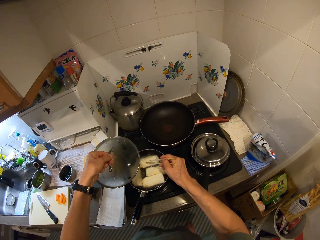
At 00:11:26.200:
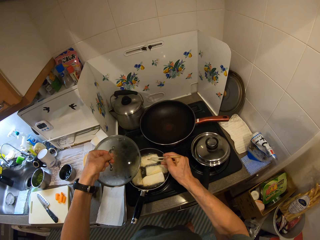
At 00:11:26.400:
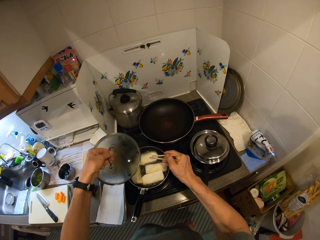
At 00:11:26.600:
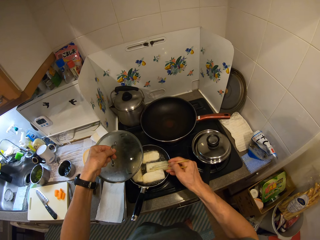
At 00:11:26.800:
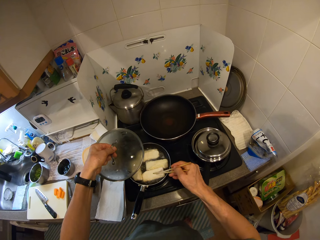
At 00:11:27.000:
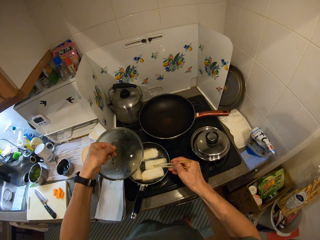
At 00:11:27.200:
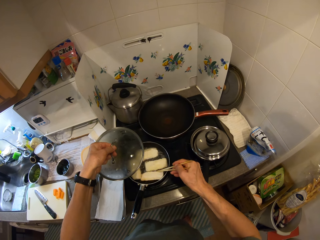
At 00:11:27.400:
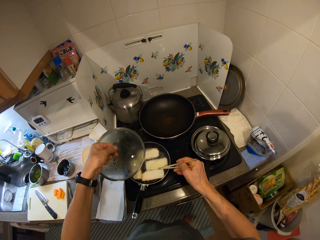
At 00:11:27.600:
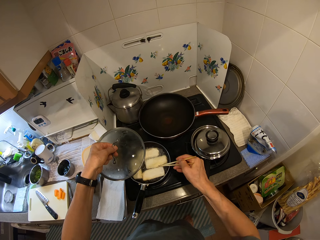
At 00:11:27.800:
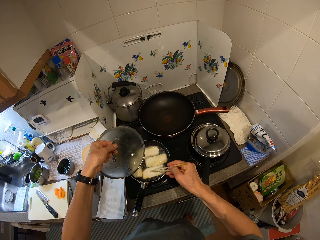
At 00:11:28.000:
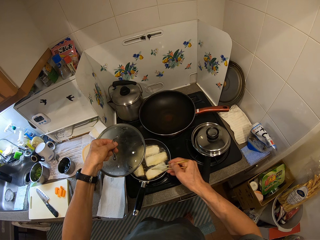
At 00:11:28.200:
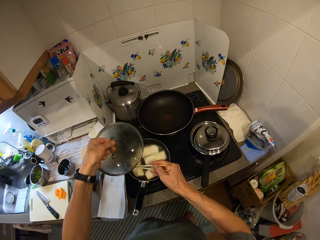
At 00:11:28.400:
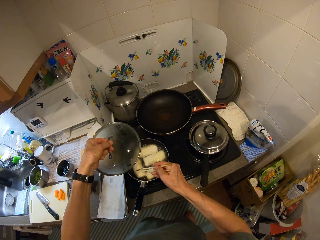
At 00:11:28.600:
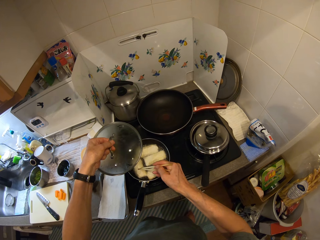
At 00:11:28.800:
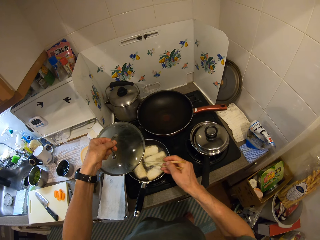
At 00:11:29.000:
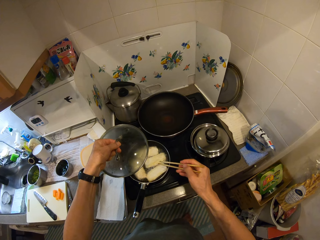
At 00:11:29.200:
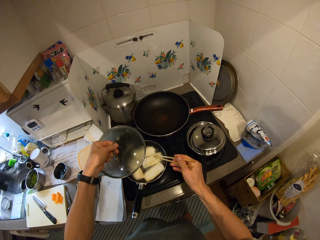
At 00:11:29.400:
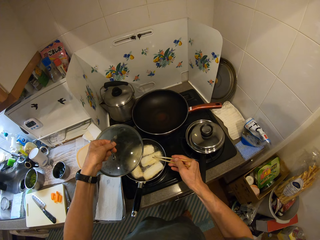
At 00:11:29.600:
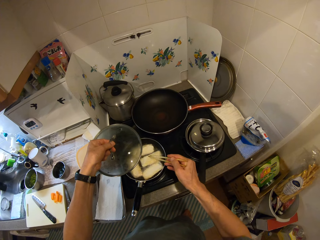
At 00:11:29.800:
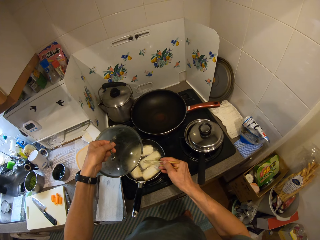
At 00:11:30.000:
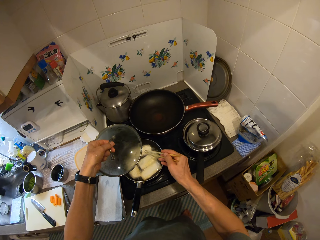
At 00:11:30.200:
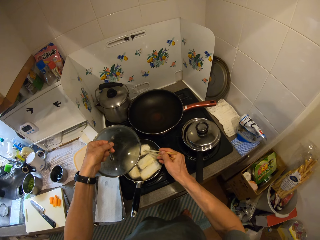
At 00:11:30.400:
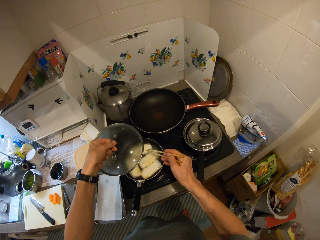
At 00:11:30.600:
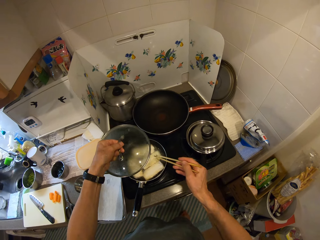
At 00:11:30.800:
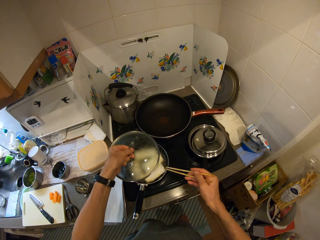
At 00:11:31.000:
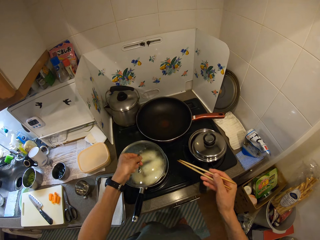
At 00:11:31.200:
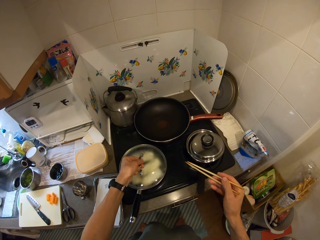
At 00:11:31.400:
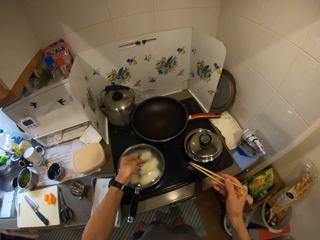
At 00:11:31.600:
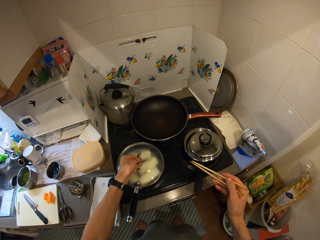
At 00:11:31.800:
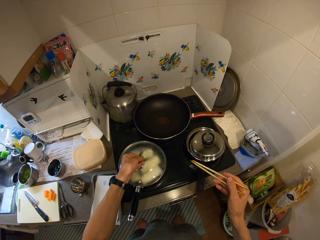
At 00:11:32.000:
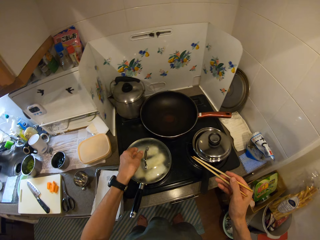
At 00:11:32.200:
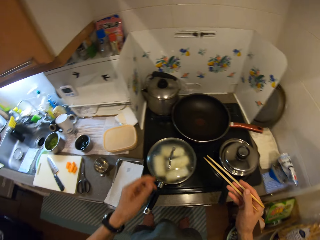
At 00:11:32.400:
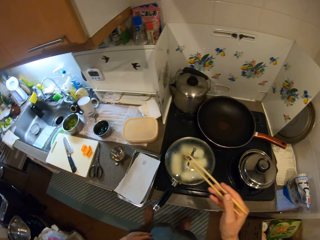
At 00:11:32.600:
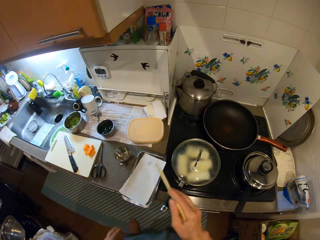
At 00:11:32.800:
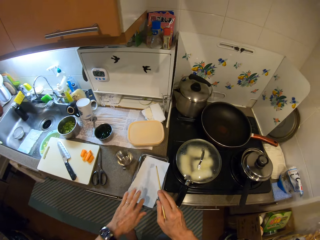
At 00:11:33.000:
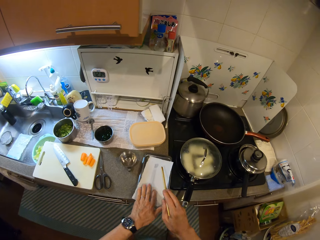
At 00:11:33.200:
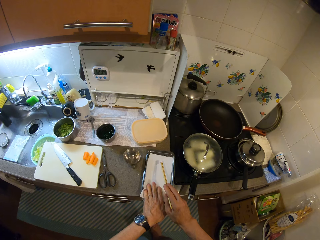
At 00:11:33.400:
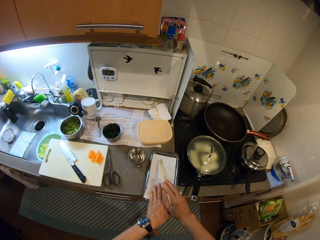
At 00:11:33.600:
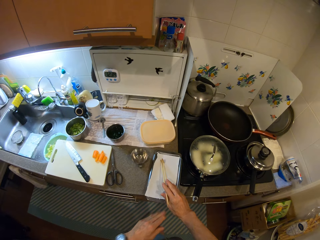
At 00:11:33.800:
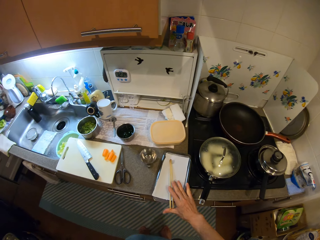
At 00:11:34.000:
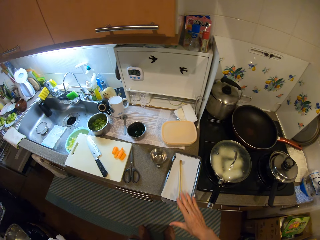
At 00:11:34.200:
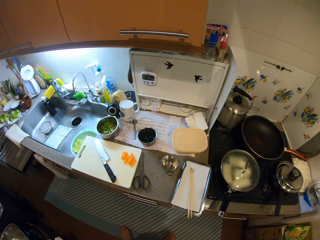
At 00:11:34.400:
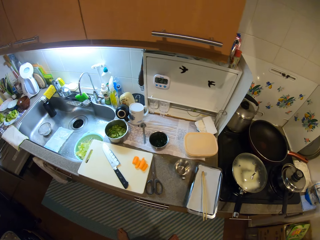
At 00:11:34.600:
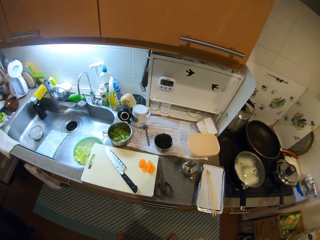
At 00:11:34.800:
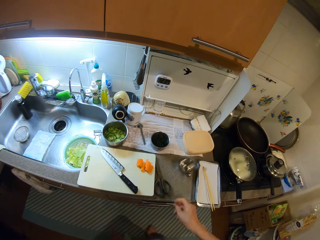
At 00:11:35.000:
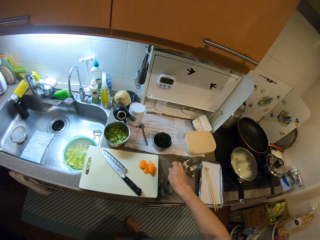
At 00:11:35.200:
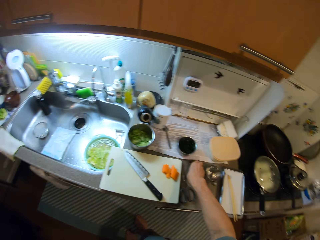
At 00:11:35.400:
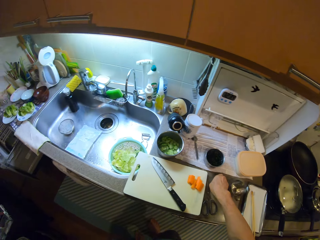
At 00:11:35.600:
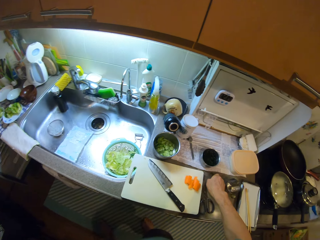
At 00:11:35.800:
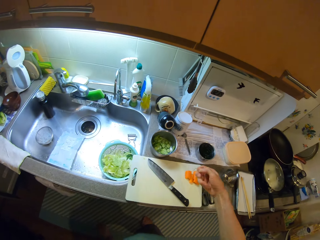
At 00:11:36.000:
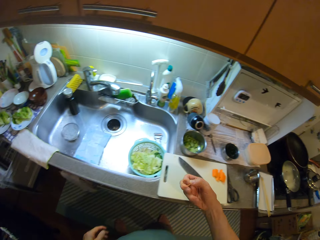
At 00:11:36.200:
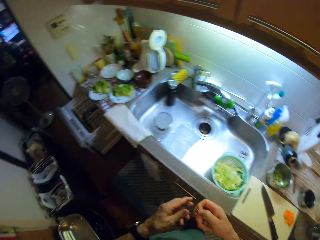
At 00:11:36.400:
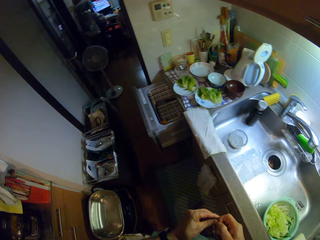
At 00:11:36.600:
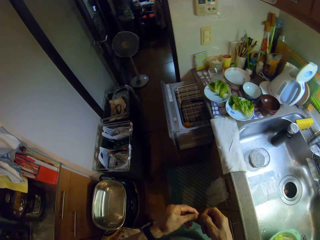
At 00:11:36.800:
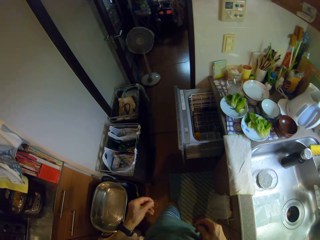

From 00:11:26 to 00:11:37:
The camera wearer closes the frying pan with the cover. He moves the pan on the counter with his left hand. He drops the chopsticks in the pan. He picks dirt from the counter with his right hand.

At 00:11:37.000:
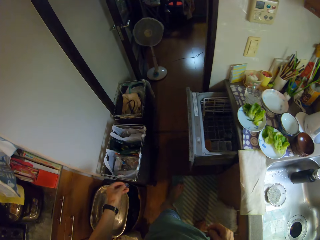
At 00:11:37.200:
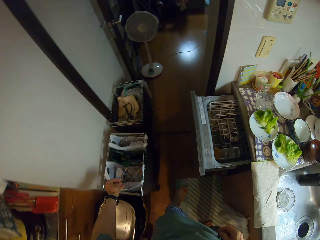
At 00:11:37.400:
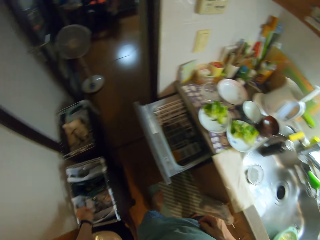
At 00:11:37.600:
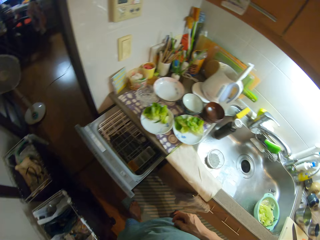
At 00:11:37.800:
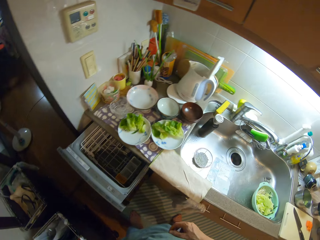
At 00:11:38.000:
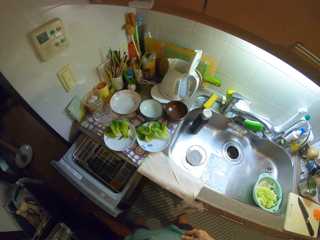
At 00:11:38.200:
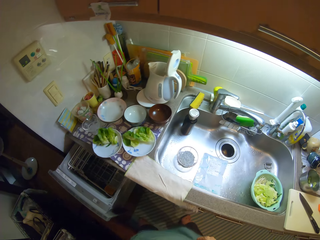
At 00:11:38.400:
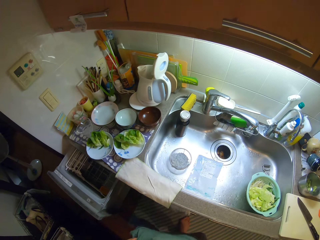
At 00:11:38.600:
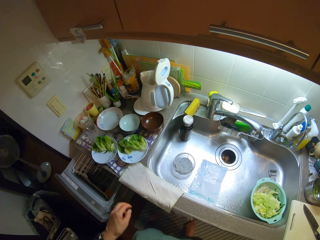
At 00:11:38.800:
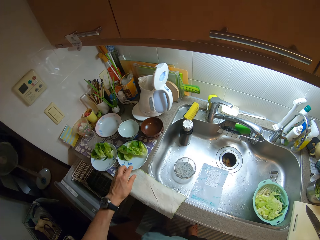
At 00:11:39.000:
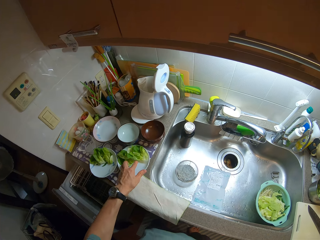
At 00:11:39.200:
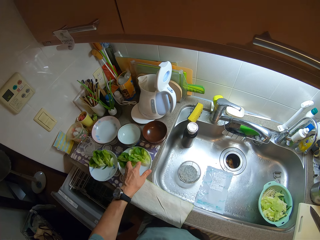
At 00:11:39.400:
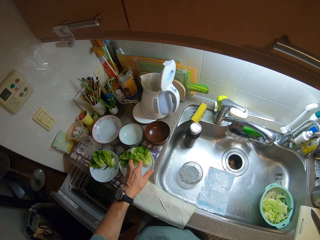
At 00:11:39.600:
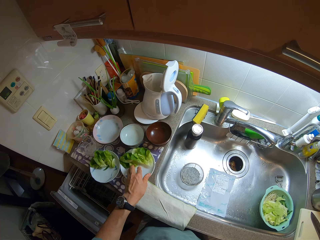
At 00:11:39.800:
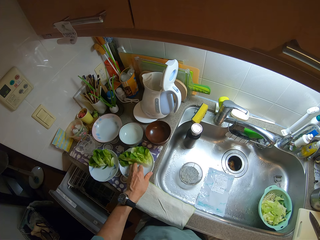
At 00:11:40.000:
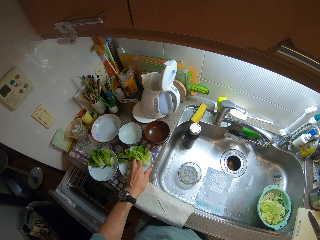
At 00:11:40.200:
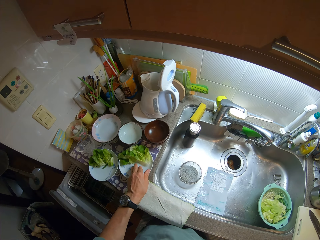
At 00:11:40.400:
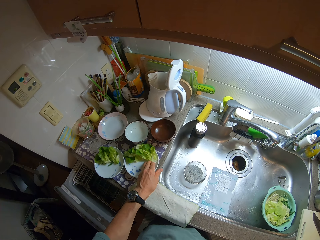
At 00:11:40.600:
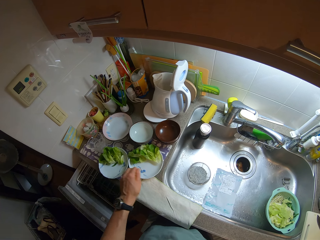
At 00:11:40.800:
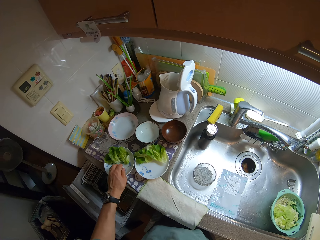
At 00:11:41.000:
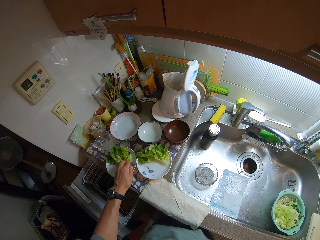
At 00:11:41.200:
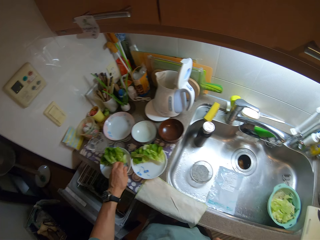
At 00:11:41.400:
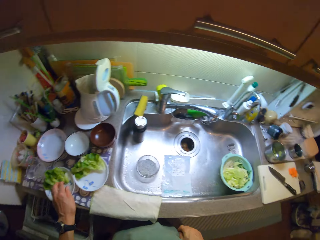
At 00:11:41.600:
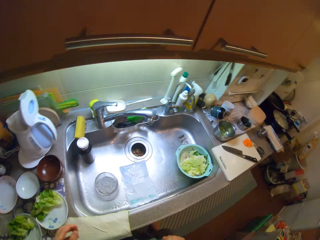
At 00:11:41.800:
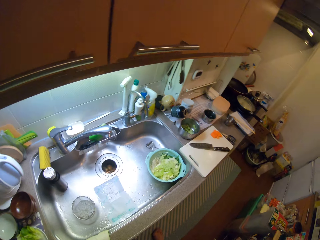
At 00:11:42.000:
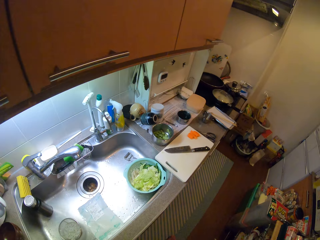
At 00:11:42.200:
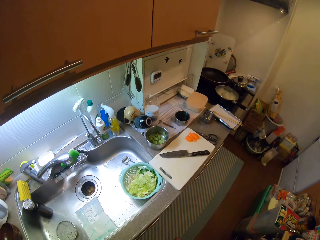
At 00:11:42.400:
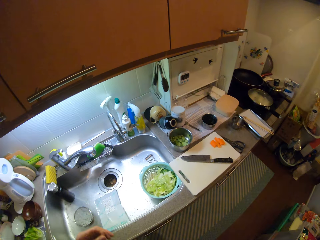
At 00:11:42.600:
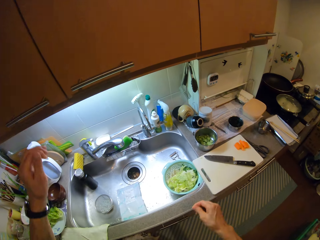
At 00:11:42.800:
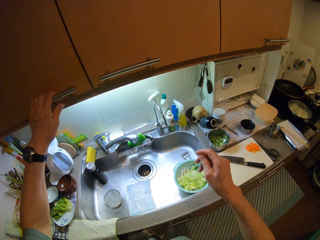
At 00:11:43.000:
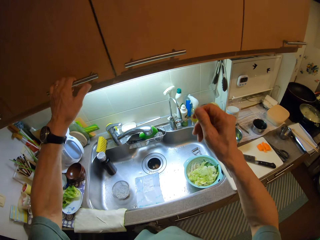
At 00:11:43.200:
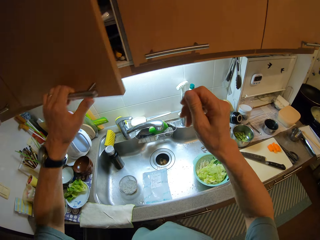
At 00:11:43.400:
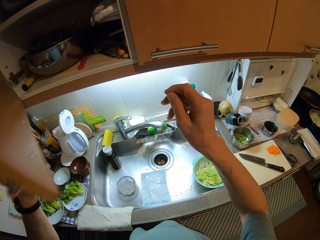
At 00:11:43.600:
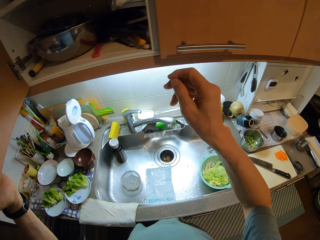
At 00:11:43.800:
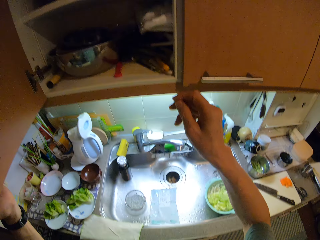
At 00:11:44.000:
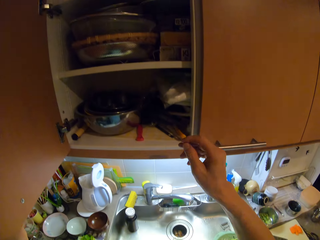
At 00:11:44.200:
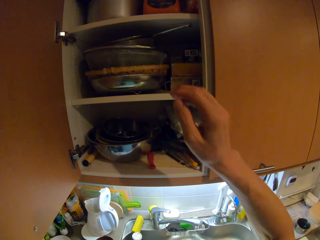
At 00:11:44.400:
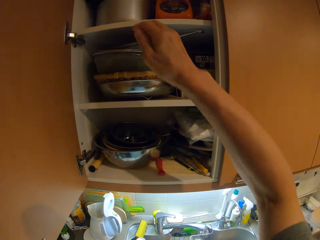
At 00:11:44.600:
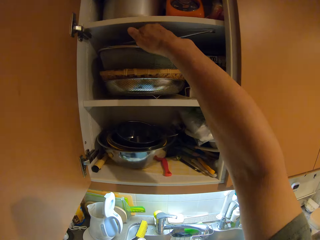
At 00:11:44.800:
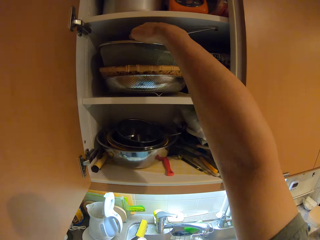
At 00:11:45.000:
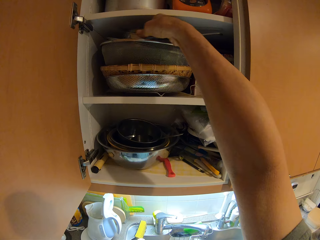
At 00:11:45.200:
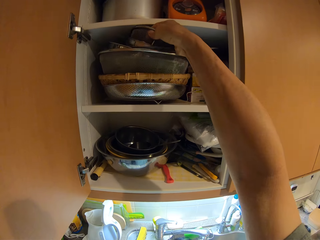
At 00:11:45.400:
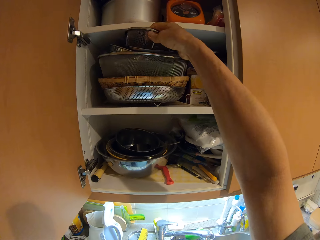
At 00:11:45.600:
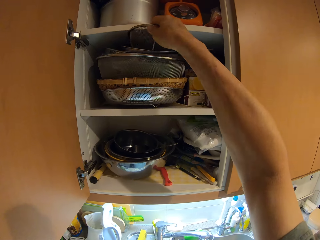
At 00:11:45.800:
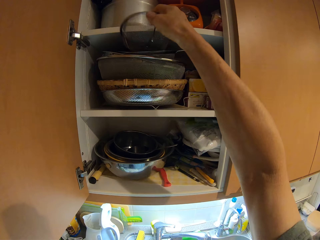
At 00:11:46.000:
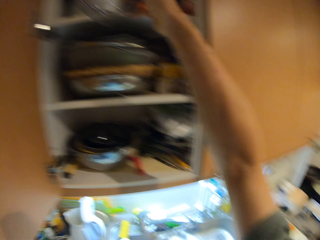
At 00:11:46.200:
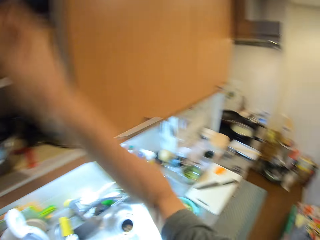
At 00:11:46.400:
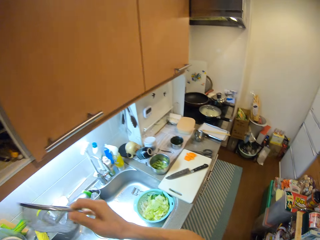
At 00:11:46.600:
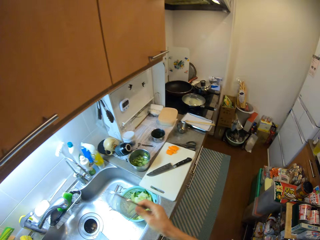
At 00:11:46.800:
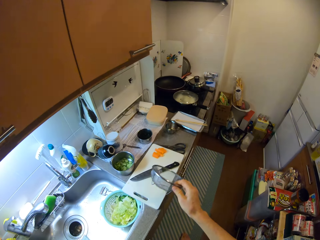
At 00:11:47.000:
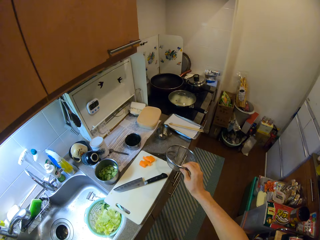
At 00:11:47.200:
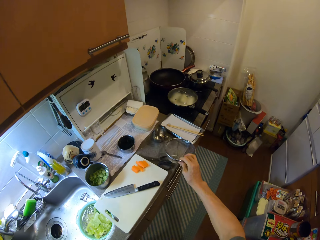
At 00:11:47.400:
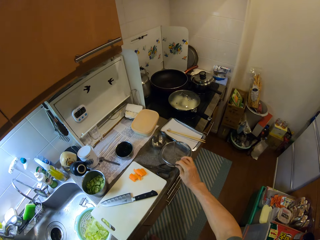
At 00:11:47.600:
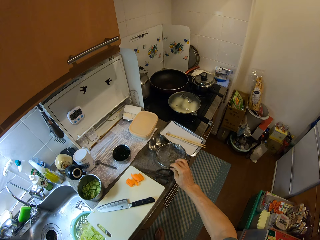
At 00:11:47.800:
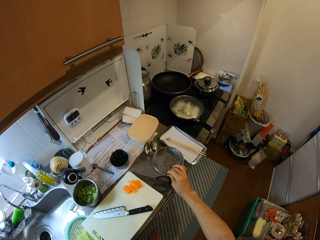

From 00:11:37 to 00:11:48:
The camera wearer passes the dirt to his left hand. He drops the dirt in a waste bin. He moves a lettuce on a plate with his left hand. He touches the spinach leaves. He moves another lettuce on another plate with his left hand. He opens a cupboard with his left hand. He picks up another mesh sieve from the cupboard with his right hand. He closes the cupboard with his left hand. He drops the other sieve on the counter.
